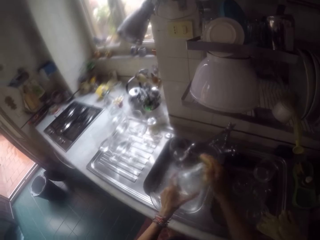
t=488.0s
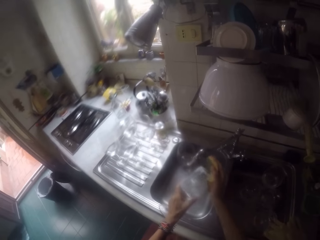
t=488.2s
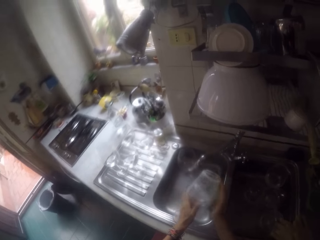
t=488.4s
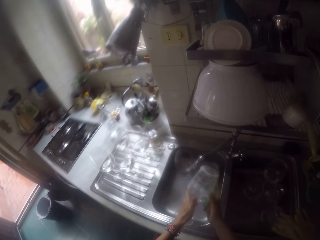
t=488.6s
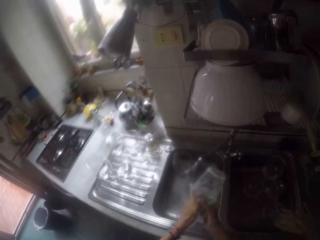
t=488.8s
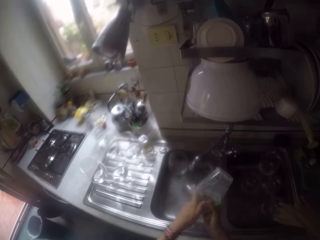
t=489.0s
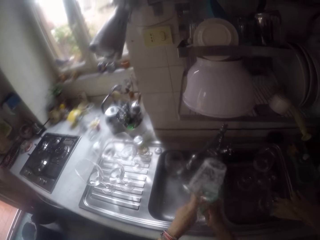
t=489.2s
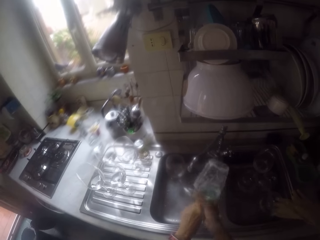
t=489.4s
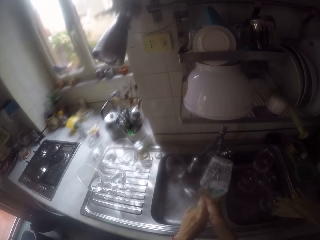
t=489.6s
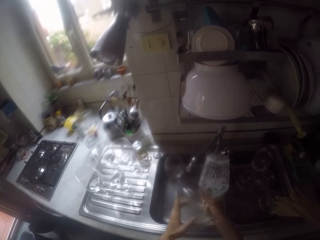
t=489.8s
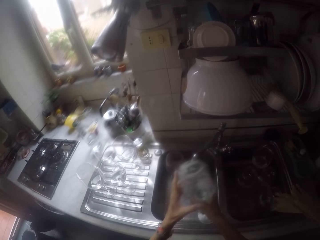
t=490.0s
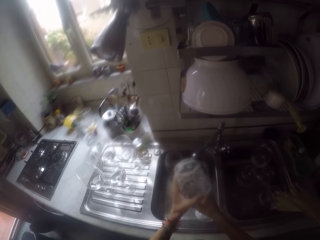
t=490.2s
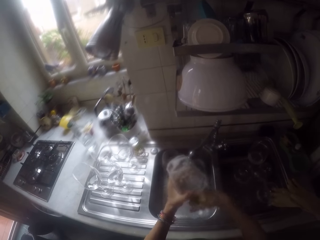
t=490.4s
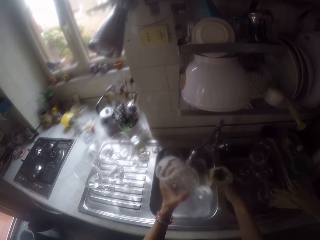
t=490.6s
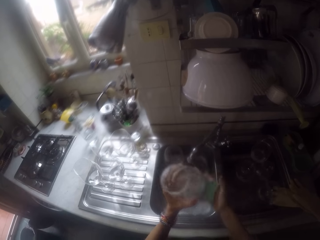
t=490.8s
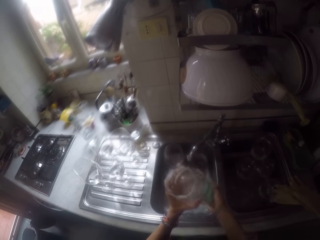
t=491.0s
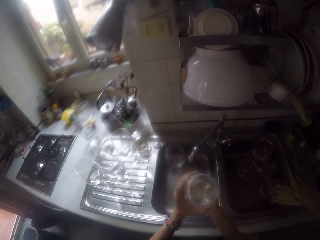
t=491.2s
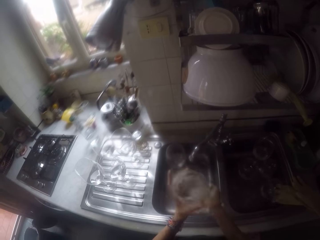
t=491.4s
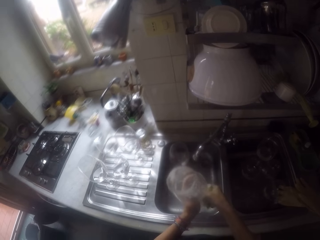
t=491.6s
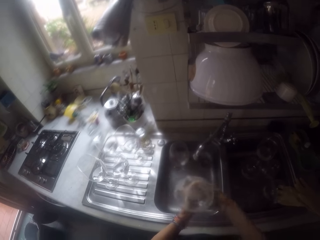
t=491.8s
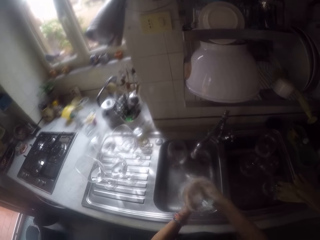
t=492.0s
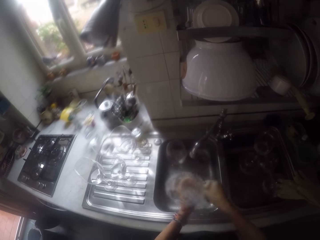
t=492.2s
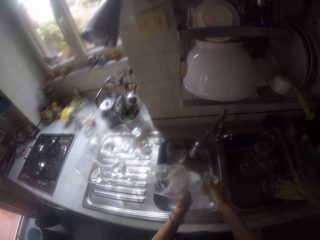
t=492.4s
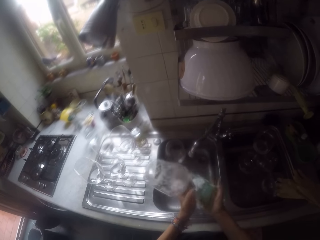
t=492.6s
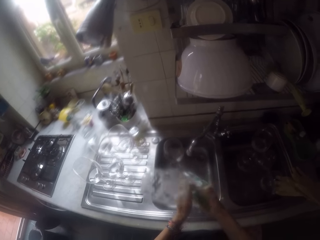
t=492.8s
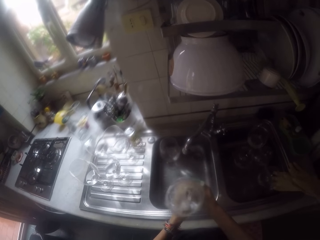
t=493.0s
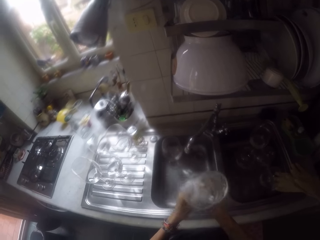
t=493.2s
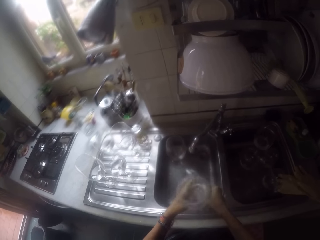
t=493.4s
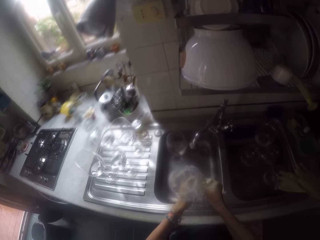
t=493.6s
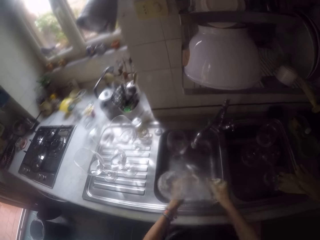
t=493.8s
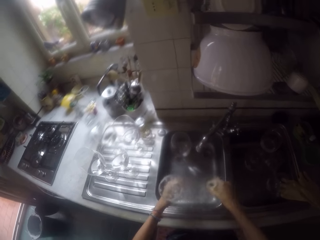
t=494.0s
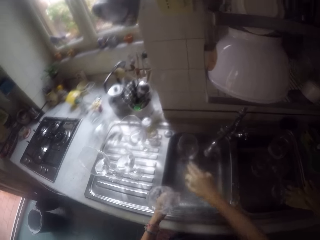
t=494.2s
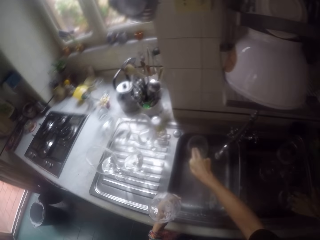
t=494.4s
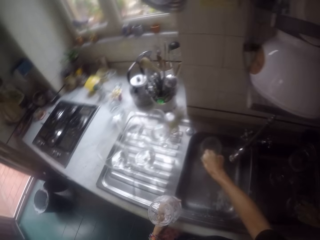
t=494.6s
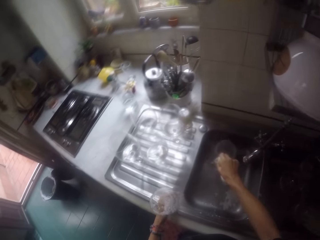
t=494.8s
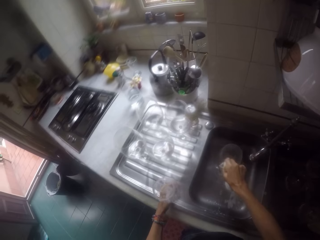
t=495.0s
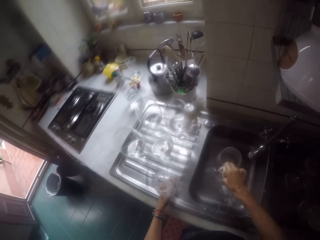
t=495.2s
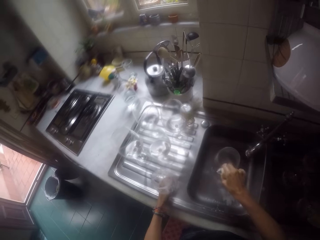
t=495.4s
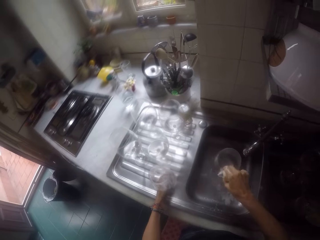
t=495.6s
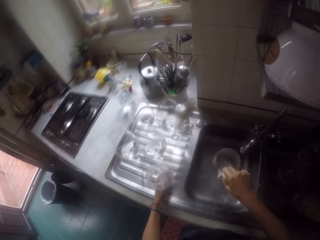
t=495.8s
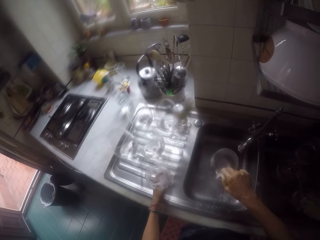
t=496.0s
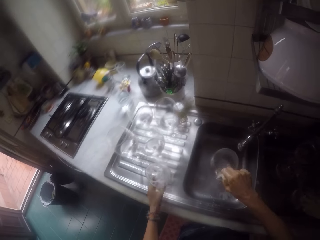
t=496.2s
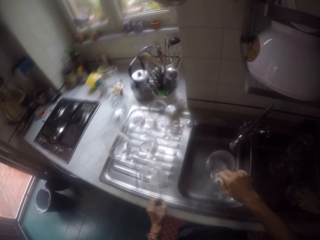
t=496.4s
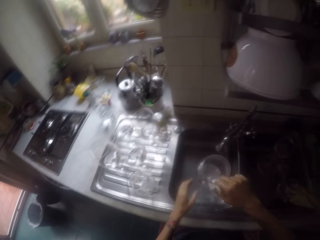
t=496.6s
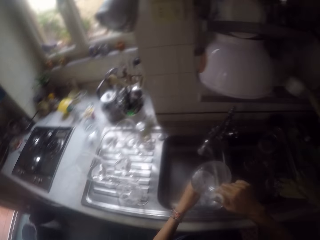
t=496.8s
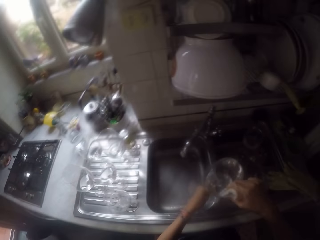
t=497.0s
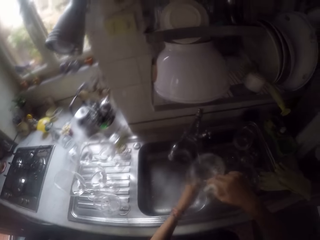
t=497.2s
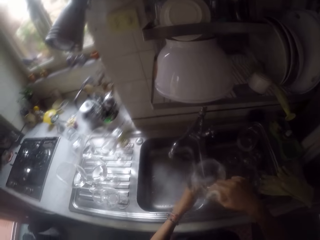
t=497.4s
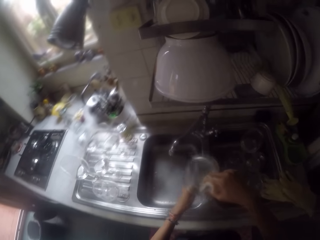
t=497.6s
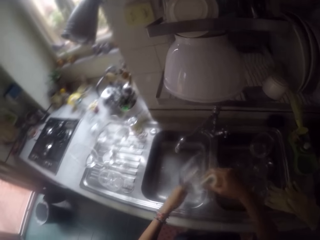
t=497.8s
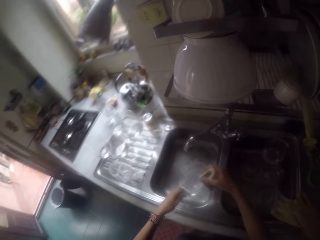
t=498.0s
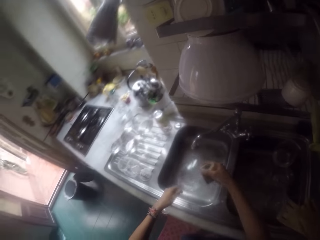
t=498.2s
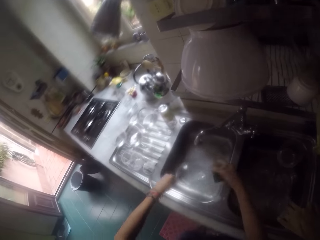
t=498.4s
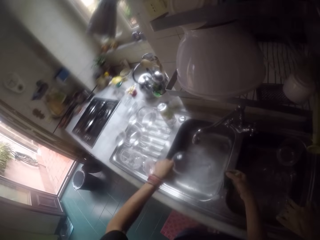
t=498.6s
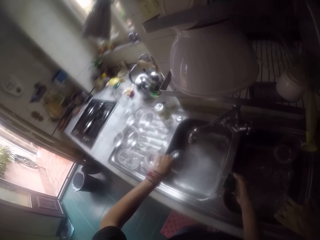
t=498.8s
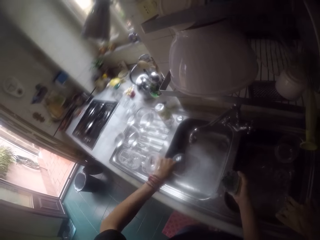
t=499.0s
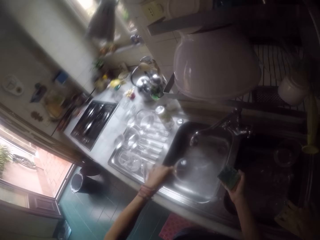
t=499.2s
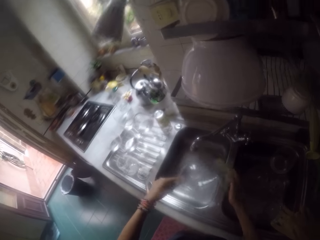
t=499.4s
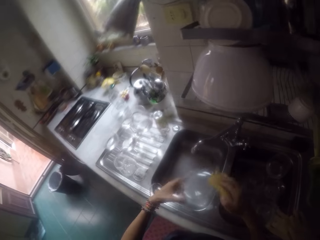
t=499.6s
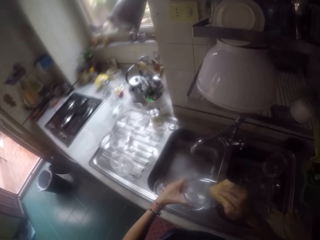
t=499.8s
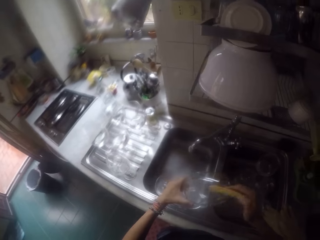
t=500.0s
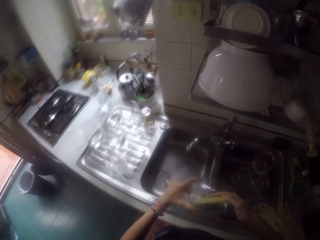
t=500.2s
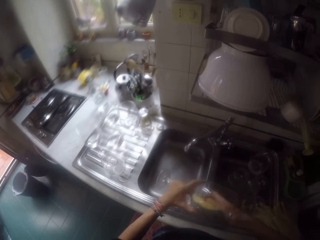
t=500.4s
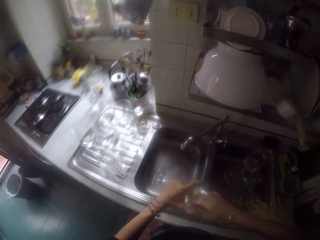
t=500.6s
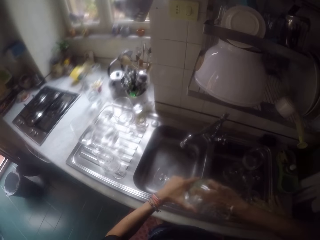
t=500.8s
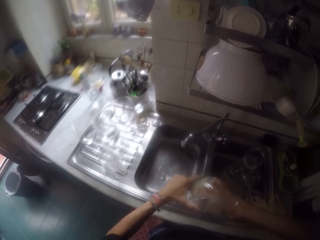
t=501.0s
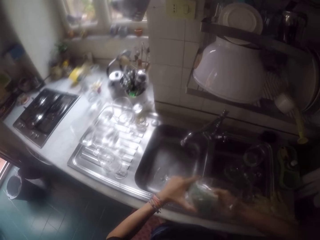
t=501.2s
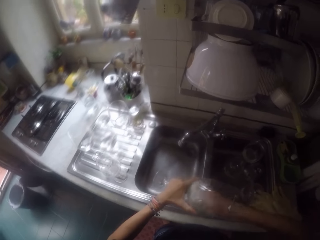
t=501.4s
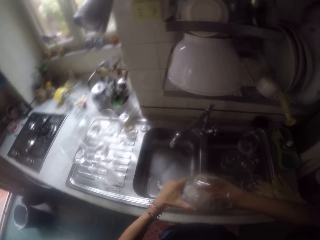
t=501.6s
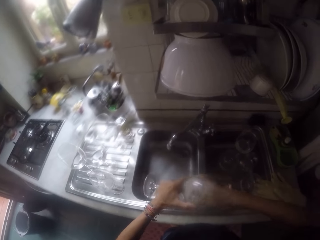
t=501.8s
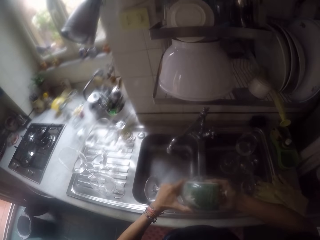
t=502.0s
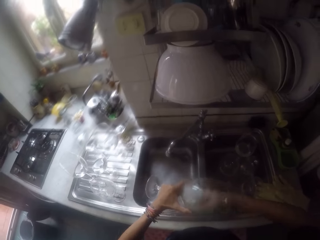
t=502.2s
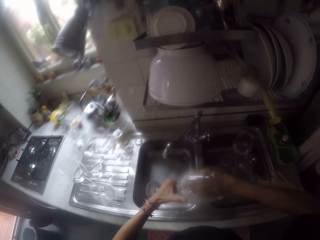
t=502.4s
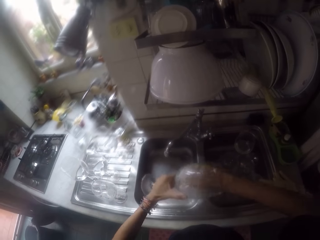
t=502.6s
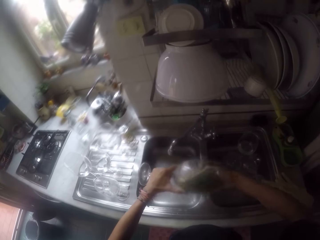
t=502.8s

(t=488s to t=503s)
The camera wearer pours the water in the sink. They put the glass on the sink. They pick a glass from the sink. They swirl water in the glass. They pour the water in the sink. They wash the glass with the sponge.

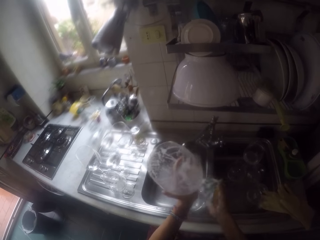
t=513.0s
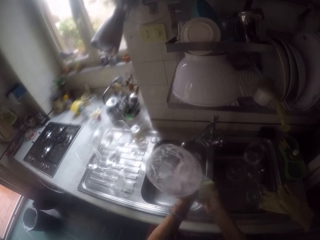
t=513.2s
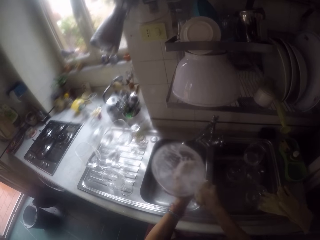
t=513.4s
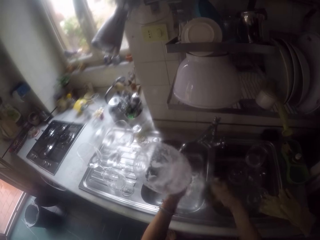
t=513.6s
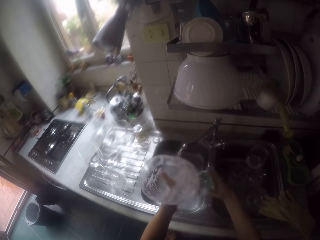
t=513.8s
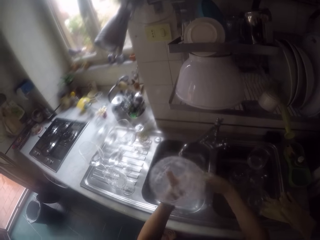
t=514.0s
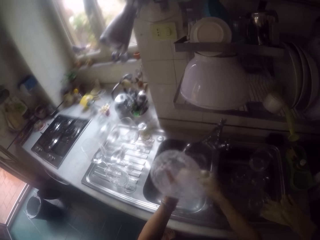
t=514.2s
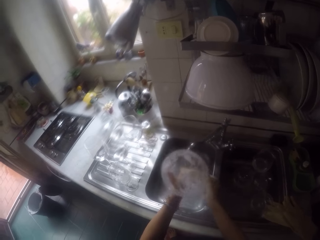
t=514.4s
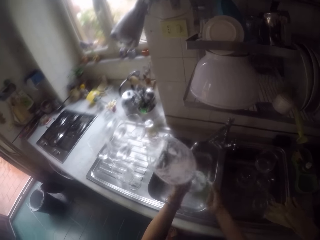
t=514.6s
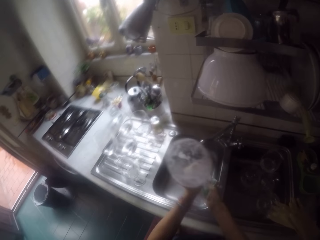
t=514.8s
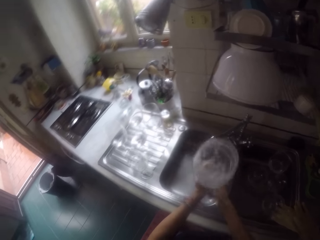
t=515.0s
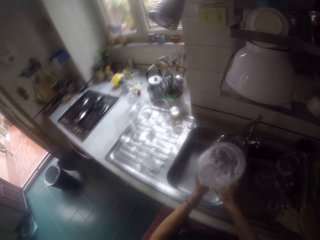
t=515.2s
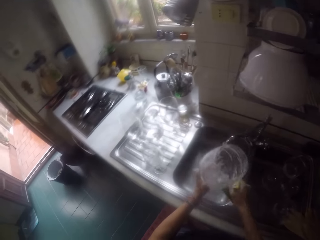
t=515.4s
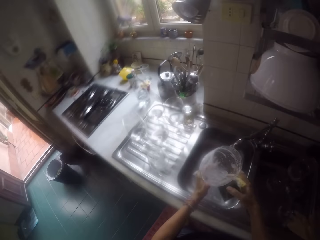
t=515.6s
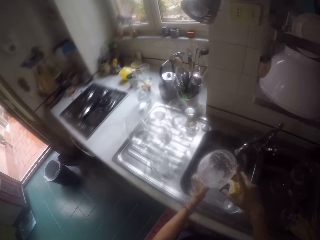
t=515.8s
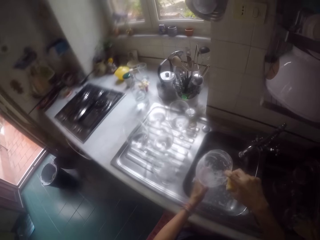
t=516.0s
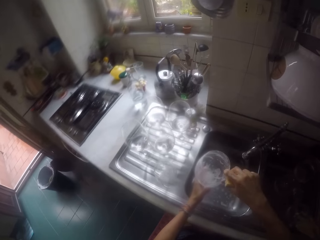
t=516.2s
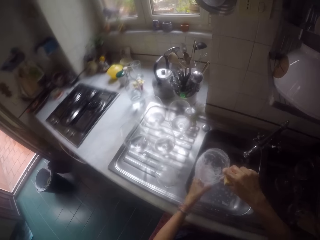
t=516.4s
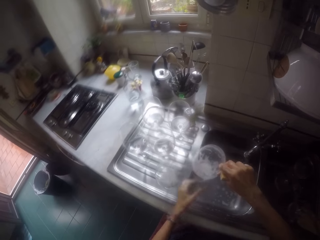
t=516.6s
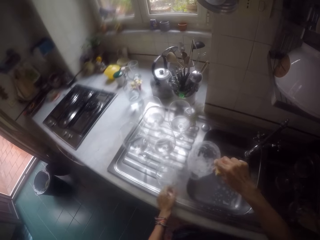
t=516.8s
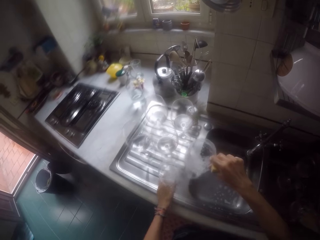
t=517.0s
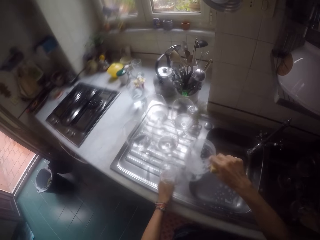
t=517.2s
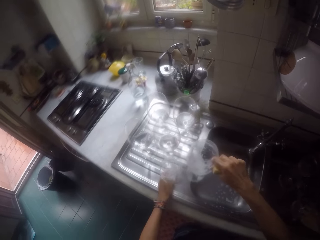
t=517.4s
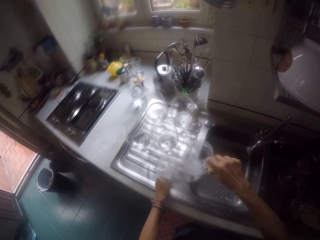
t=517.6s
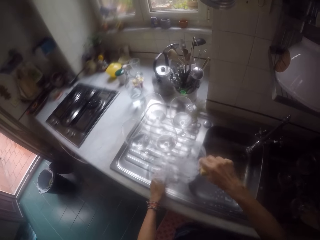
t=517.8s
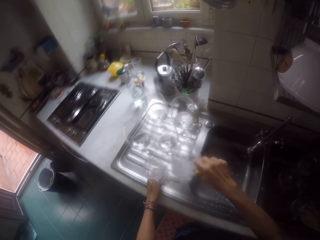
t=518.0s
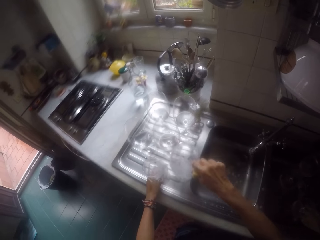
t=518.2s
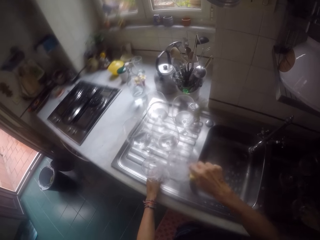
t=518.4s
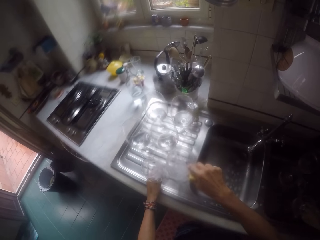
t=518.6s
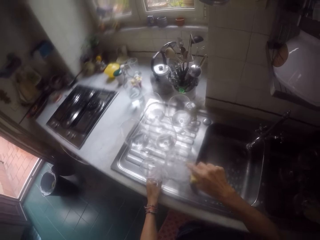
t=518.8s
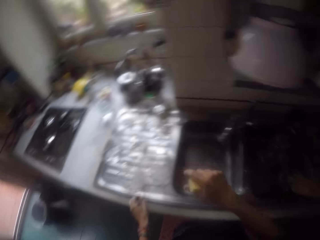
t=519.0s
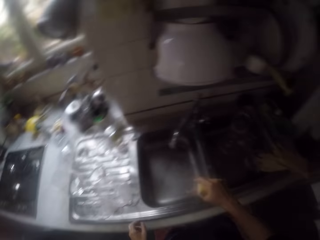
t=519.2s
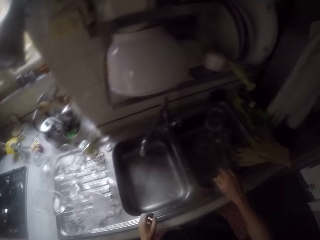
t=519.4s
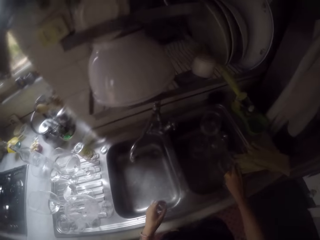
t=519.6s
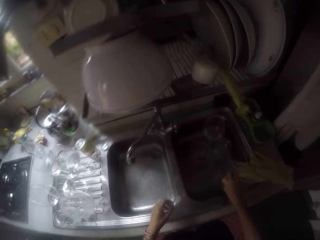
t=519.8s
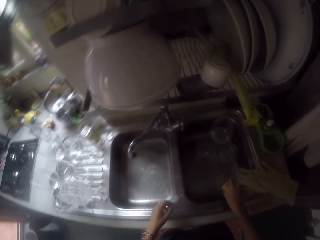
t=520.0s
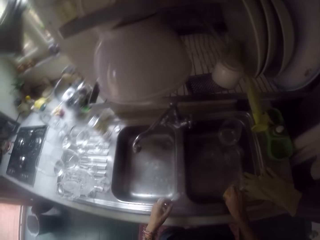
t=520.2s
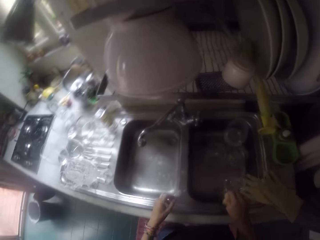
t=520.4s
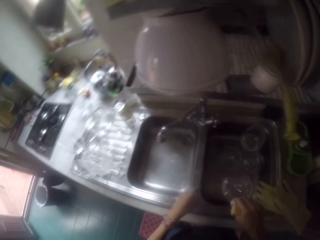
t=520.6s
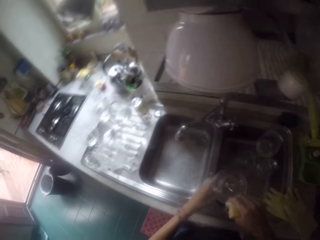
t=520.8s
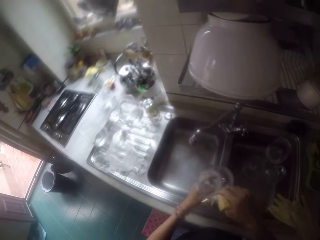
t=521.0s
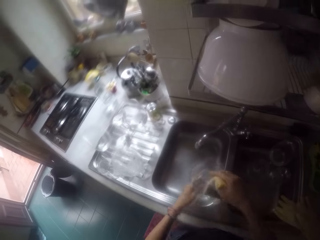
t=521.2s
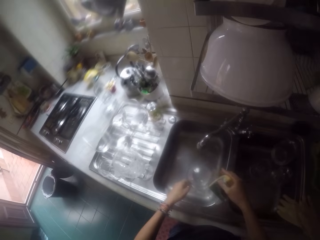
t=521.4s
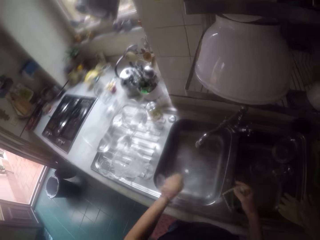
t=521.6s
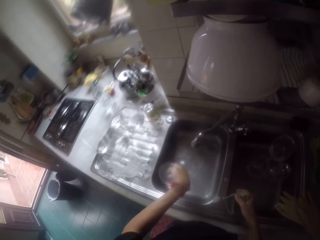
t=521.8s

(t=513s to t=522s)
The camera wearer puts the glass on the sink. They pick up the glass in the sink.
